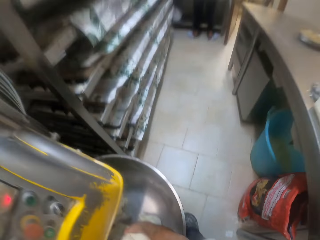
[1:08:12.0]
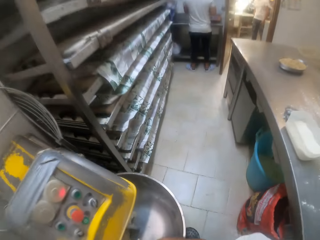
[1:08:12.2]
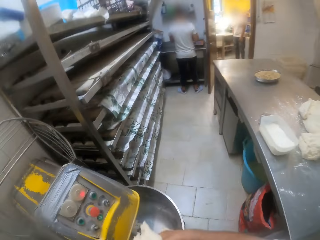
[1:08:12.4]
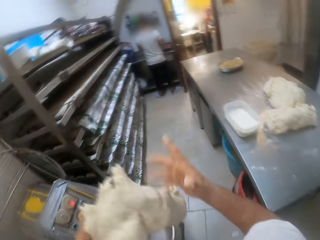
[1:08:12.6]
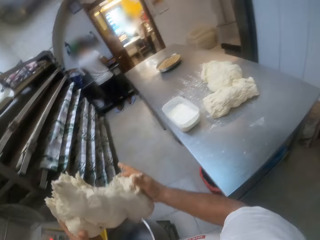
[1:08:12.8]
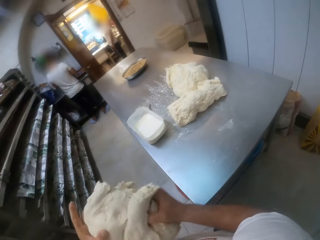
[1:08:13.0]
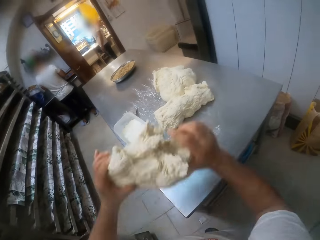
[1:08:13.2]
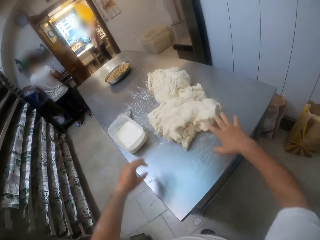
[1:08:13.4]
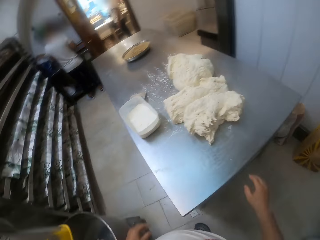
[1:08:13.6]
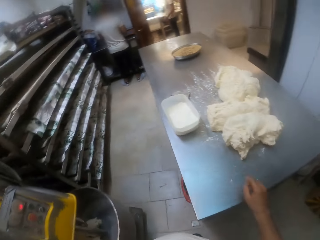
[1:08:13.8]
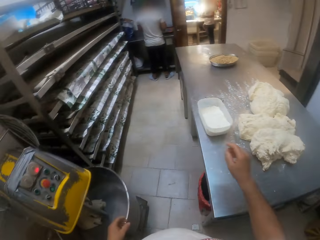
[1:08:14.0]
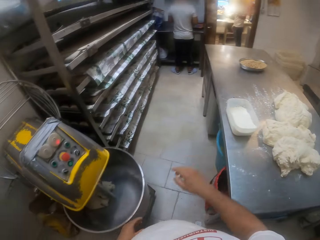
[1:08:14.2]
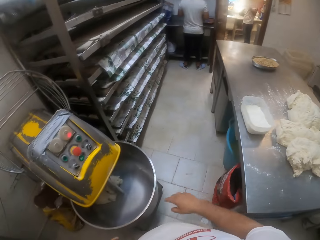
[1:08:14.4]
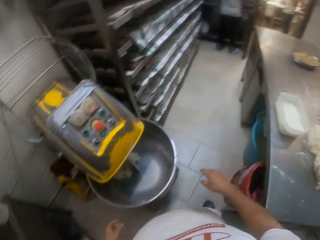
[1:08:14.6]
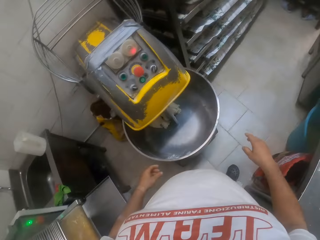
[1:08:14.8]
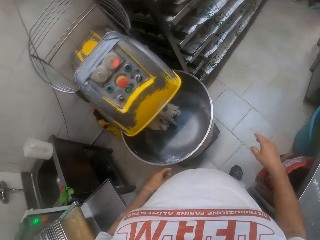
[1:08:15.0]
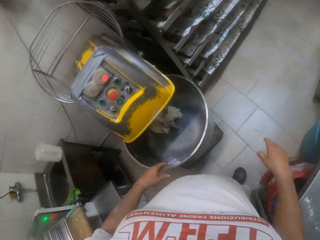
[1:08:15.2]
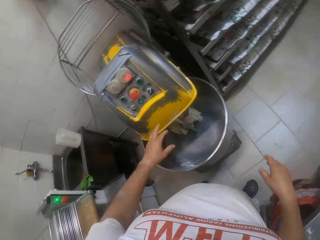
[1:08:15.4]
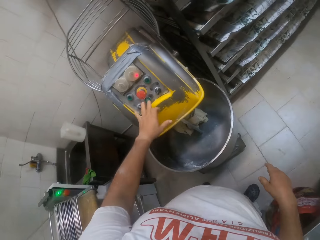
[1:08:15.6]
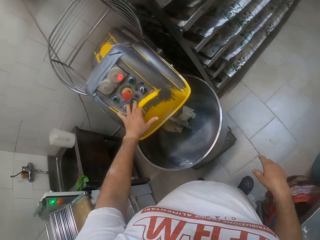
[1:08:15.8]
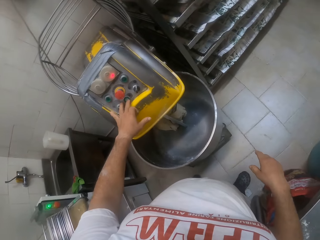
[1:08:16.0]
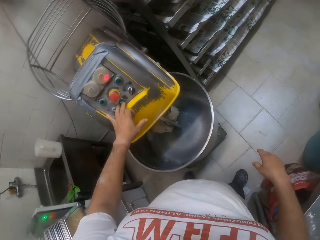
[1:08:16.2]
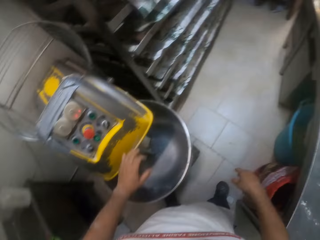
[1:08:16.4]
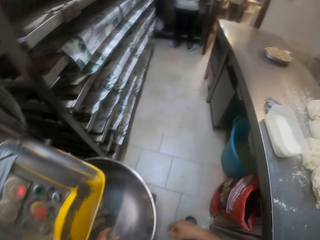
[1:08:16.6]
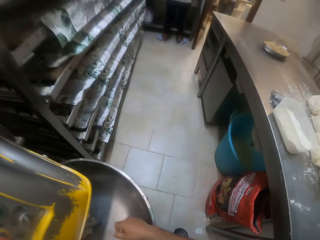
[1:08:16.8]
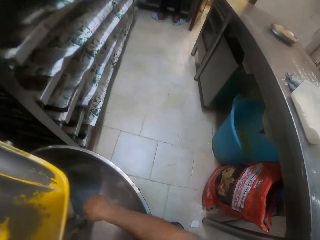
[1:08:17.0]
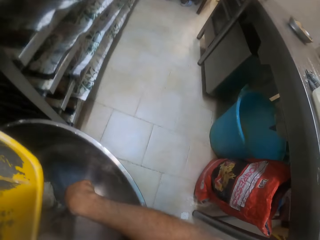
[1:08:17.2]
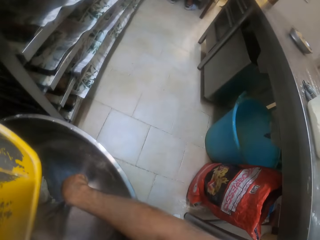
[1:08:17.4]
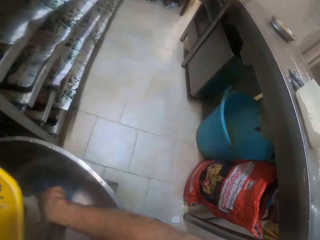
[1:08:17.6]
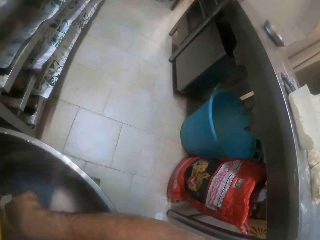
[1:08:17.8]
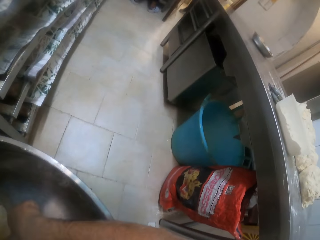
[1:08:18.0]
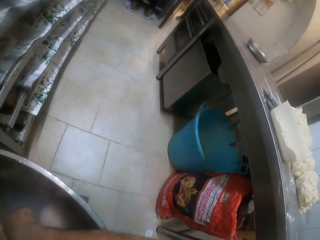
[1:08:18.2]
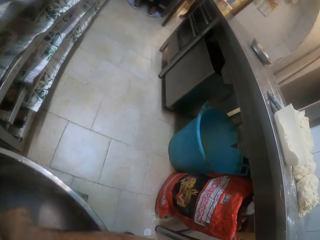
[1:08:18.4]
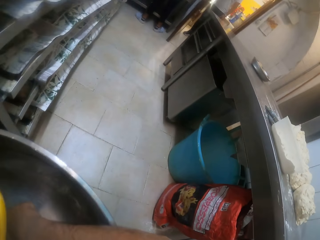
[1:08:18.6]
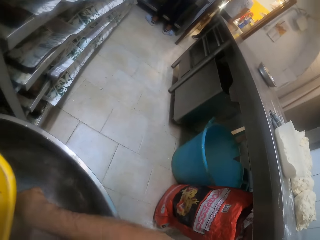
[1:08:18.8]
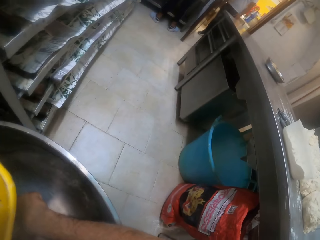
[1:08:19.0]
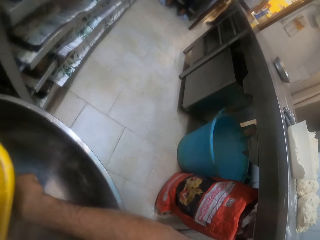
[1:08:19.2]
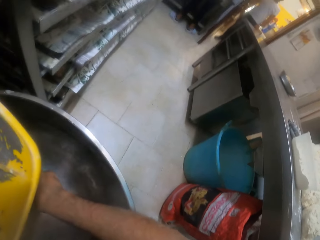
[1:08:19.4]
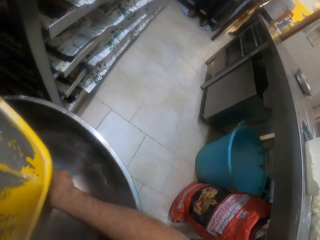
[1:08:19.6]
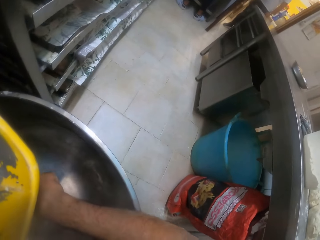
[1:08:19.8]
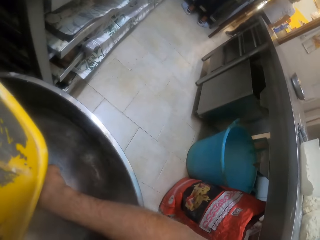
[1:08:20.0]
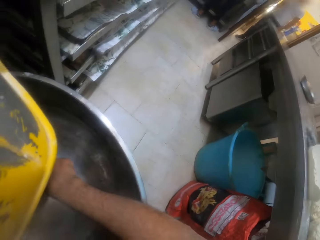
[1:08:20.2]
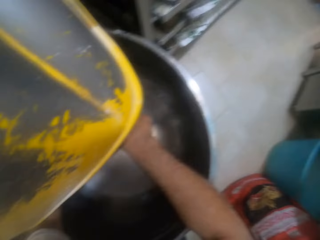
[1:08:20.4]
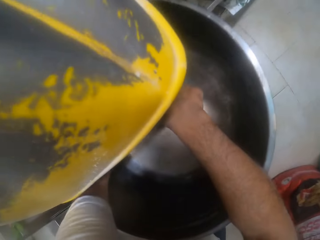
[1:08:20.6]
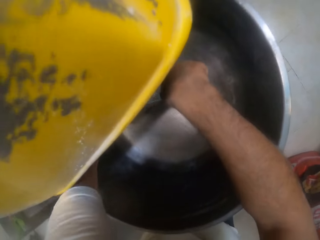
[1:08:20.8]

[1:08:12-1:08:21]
The camera wearer lifts the dough in the dough mixer with his hands. He flips the dough in his hands. He throws the dough in his hands onto the table. He rests his right hand on the table. He presses the green button on the dough mixer with his left hand. He pulls the dough in the dough mixer with his right hand.

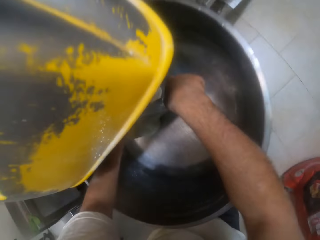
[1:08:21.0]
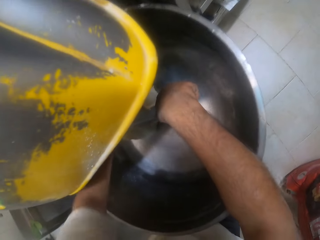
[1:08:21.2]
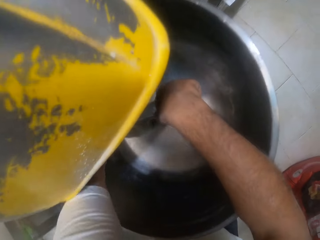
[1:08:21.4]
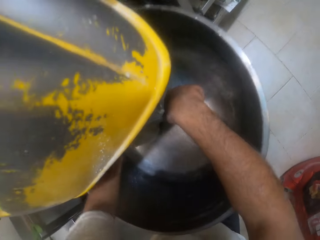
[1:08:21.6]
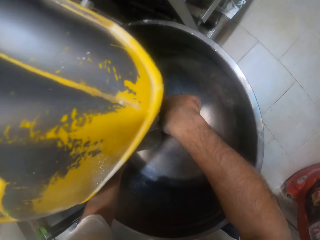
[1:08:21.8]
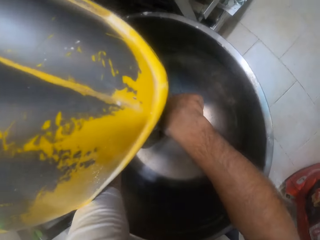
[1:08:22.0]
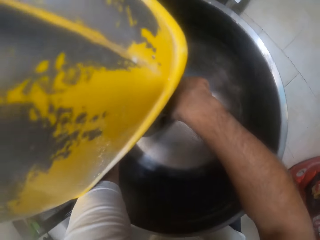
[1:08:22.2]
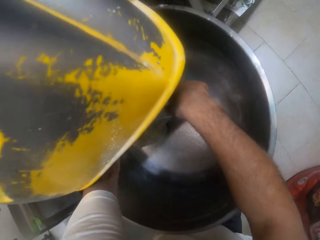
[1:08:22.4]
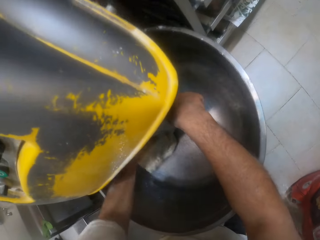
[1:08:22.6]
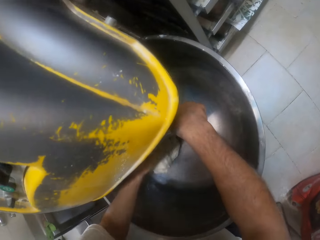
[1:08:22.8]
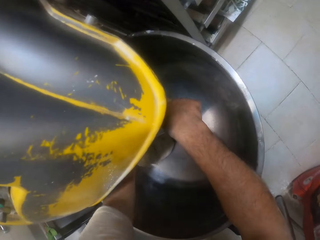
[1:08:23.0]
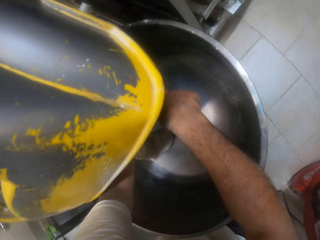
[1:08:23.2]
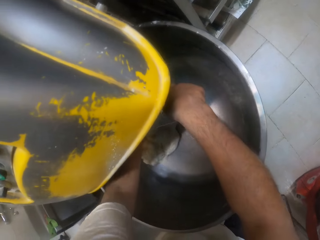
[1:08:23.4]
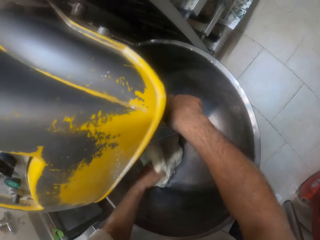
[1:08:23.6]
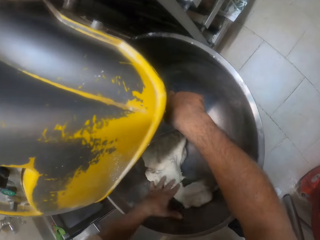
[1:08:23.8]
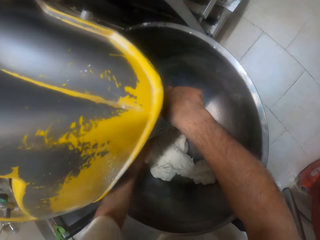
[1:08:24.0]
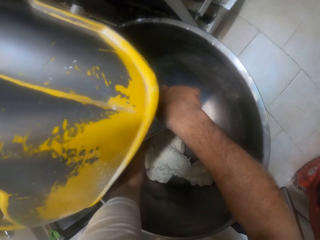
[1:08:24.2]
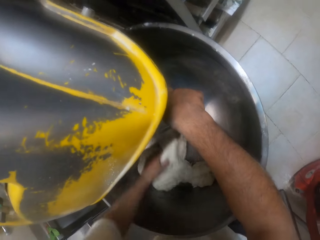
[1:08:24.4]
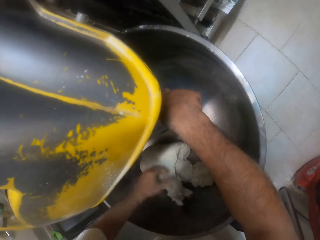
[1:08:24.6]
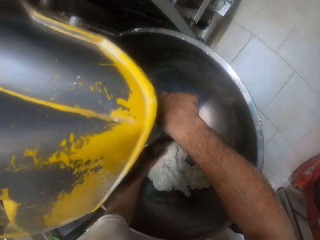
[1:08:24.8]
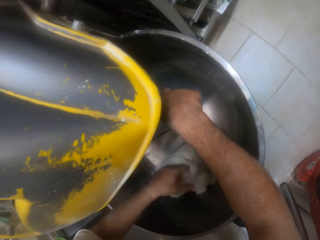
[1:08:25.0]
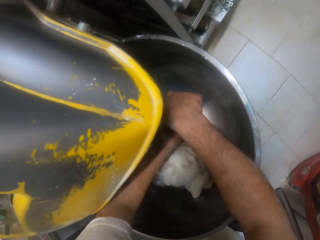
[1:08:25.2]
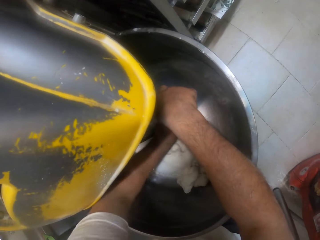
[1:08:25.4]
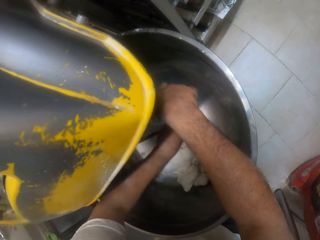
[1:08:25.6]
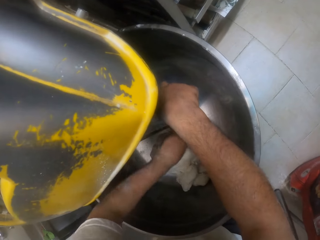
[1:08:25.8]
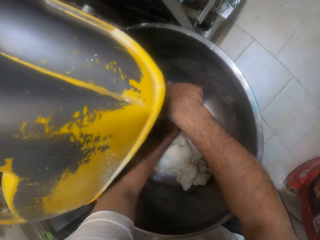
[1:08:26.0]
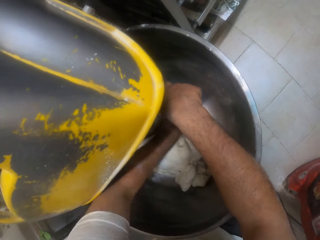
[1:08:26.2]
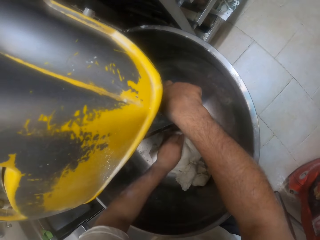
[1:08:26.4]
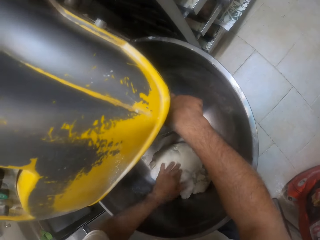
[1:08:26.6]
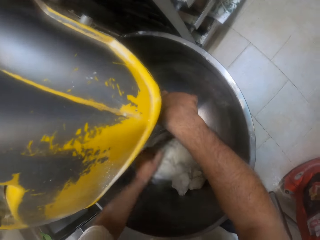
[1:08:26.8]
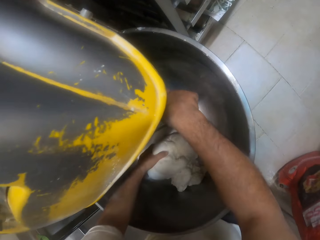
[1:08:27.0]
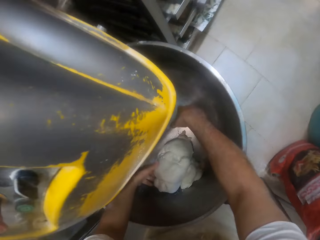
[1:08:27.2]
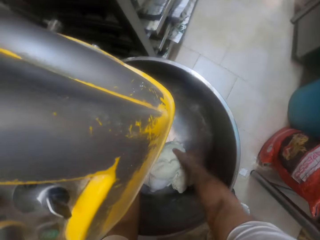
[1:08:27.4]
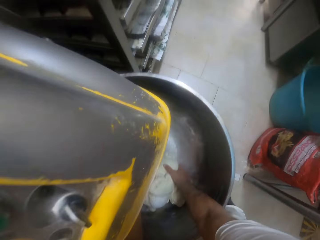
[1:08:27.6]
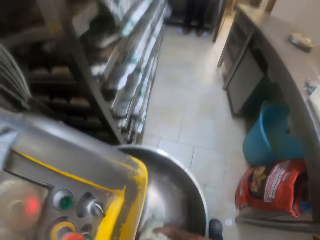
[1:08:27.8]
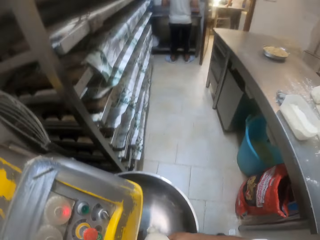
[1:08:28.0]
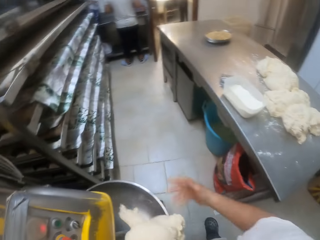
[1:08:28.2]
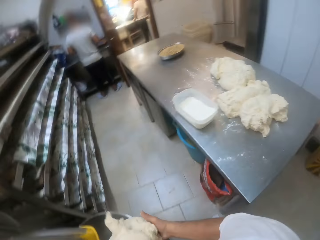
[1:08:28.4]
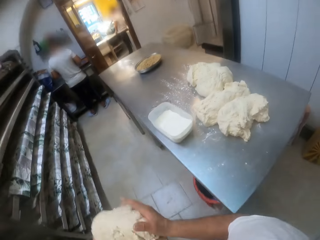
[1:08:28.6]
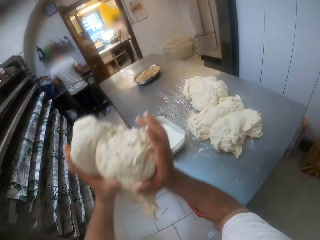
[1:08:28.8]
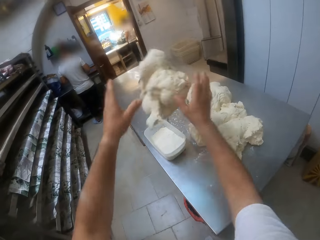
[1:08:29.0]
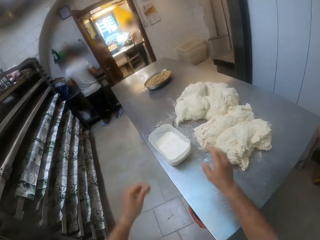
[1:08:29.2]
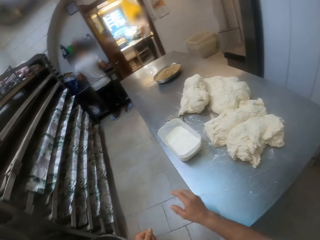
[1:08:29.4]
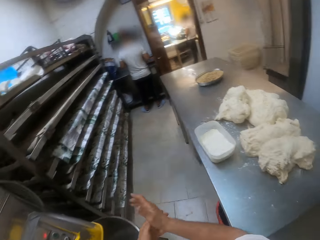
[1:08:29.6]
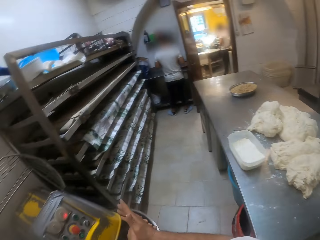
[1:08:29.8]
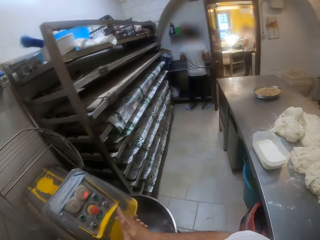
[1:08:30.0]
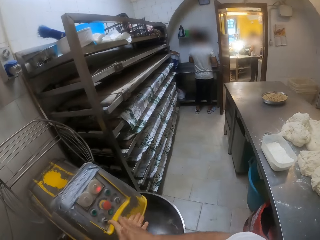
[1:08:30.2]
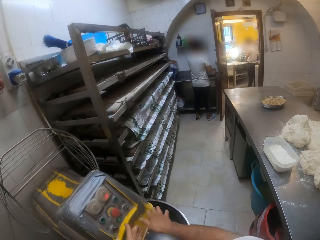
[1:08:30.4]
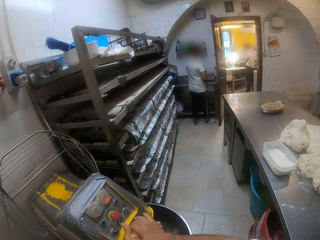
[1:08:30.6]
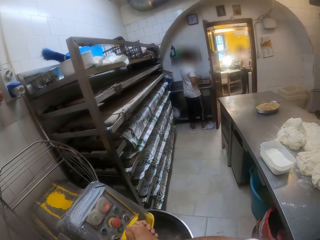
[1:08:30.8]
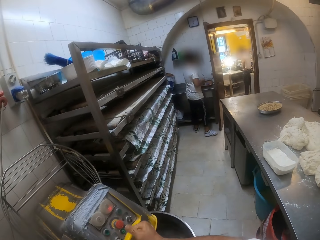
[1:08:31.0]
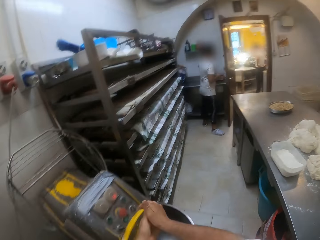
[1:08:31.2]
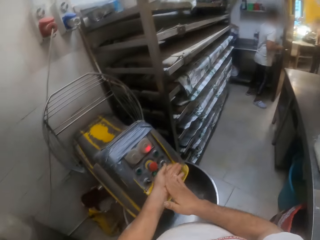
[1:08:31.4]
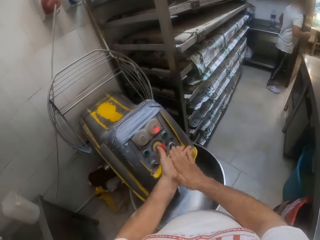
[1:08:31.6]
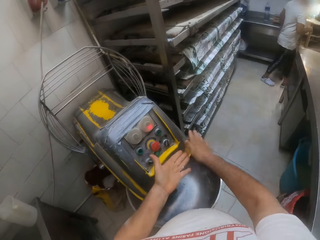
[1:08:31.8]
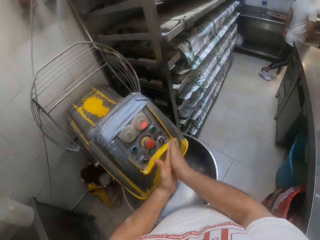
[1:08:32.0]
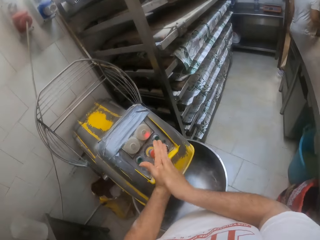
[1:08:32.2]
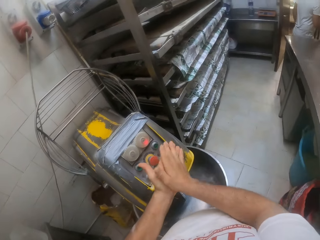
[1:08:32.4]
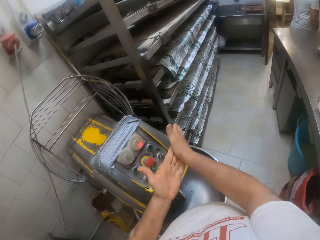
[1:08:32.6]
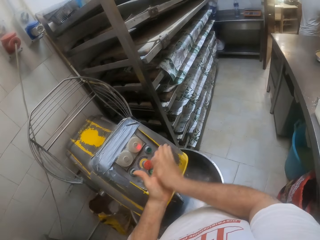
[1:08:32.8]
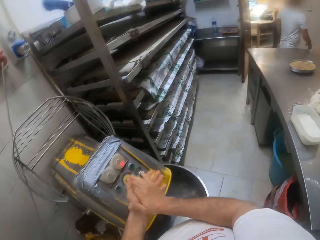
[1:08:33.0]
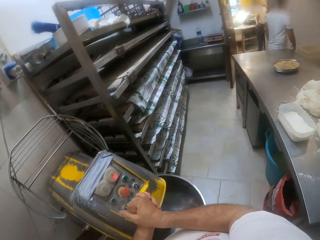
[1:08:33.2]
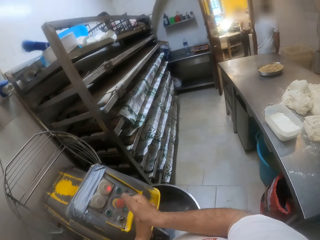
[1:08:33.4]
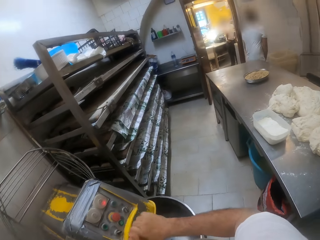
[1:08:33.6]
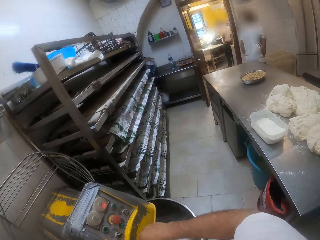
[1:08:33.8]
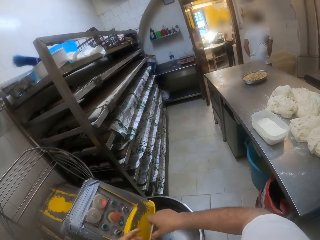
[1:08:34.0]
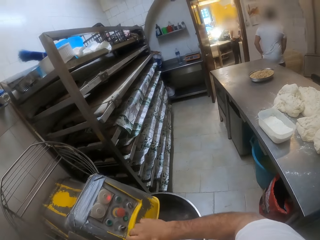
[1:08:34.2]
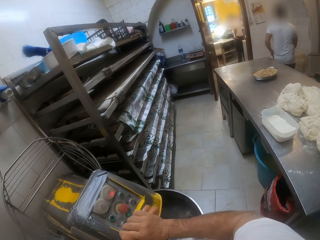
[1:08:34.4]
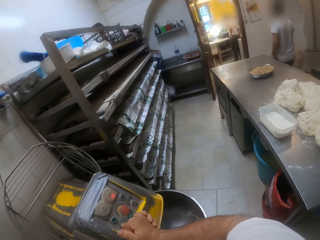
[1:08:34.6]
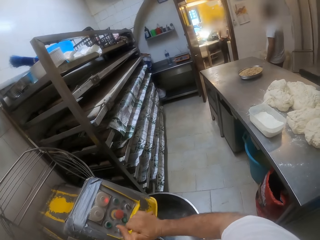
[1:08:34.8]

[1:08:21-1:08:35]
The camera wearer scoops the dough from the electrical hand mixer. He lifts the dough in the dough mixer with his hands. He throws the dough in his hands onto the table. He rubs his hands together. A man walks toward the table. The camera wearer wipes his hands.
